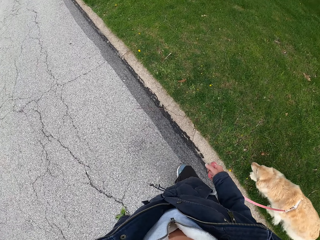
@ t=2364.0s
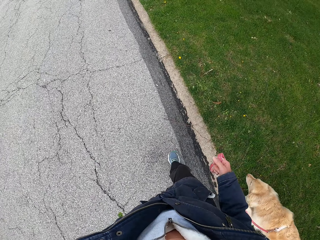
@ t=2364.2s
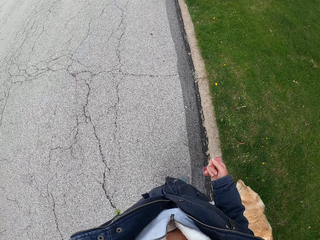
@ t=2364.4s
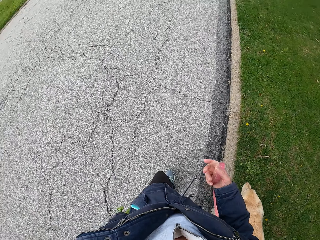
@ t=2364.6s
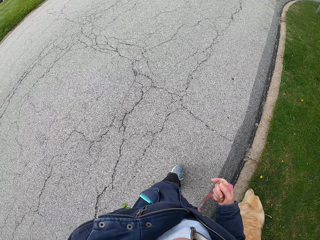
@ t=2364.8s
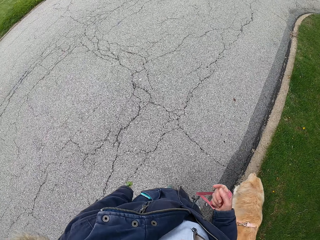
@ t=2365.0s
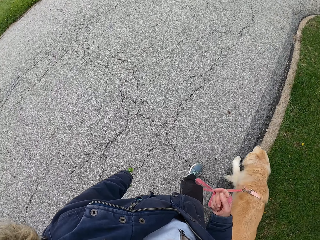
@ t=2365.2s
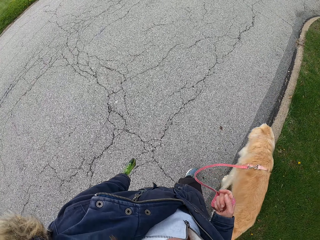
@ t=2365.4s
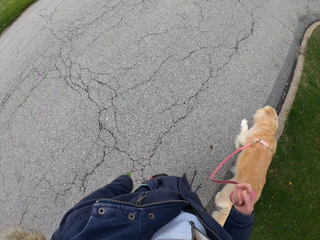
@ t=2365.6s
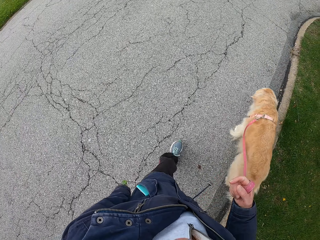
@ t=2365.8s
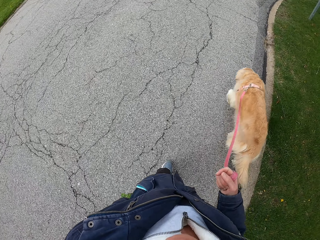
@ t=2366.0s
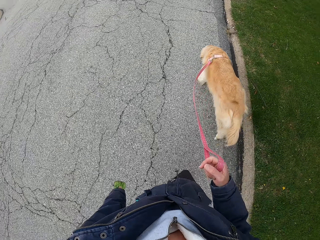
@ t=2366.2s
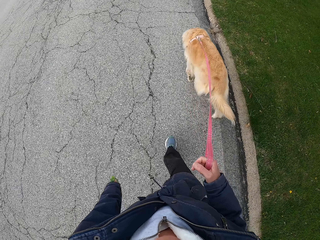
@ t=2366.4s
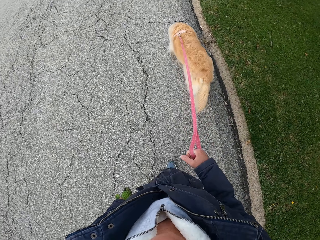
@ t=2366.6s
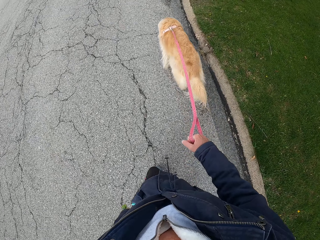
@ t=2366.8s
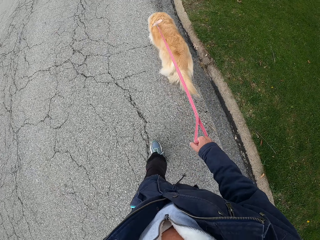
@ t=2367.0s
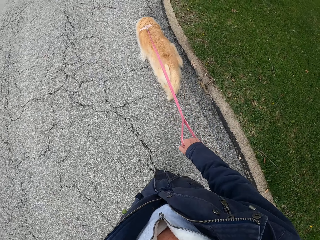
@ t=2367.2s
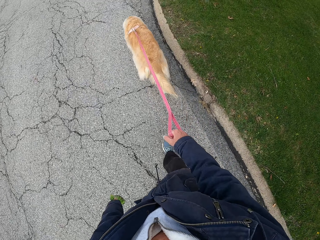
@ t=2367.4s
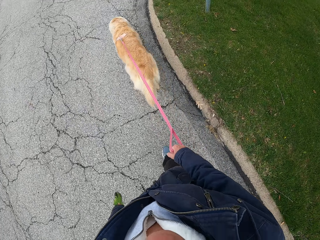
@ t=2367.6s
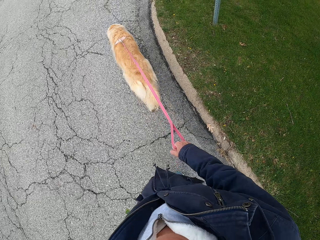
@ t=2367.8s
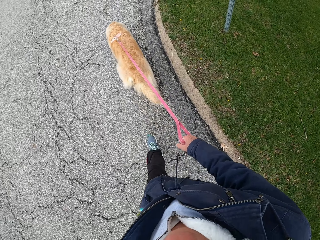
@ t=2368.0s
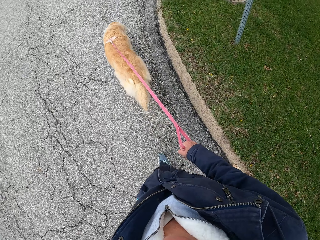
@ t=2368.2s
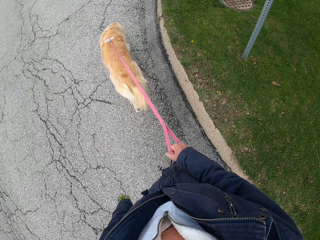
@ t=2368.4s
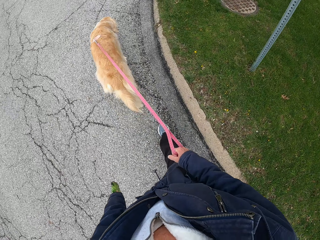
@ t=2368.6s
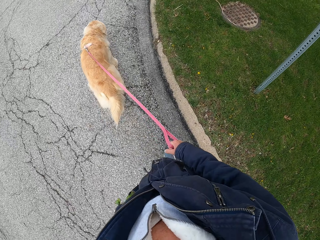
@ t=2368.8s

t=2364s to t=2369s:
The camera wearer walks around with a dog.

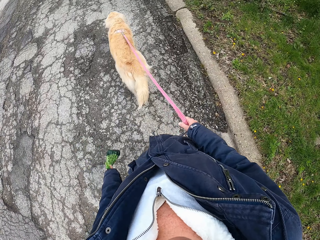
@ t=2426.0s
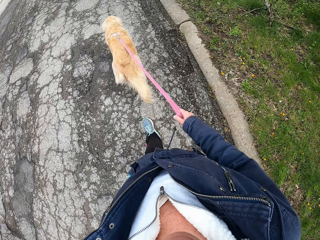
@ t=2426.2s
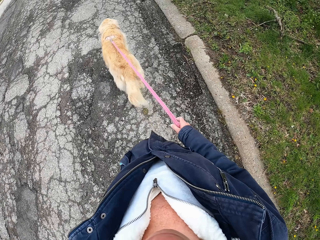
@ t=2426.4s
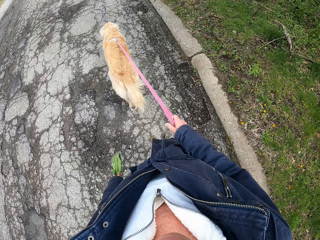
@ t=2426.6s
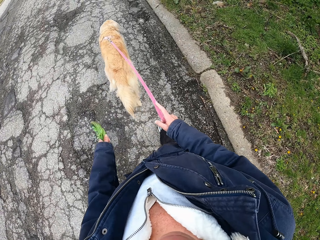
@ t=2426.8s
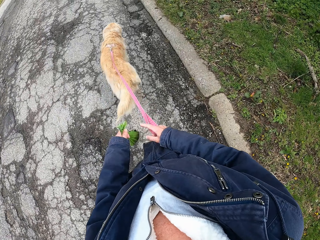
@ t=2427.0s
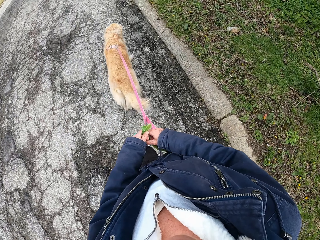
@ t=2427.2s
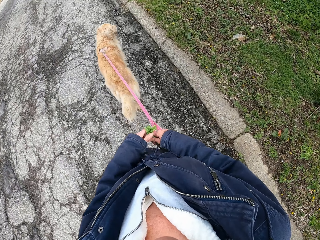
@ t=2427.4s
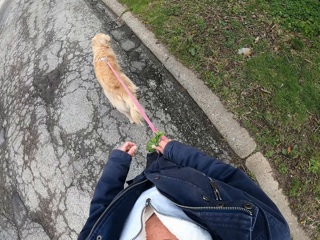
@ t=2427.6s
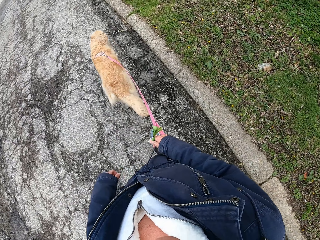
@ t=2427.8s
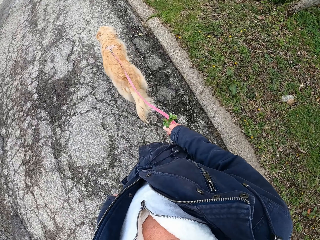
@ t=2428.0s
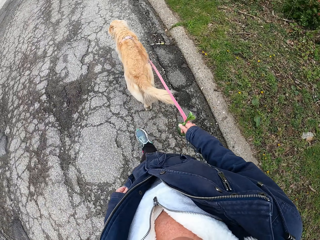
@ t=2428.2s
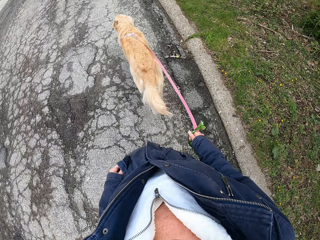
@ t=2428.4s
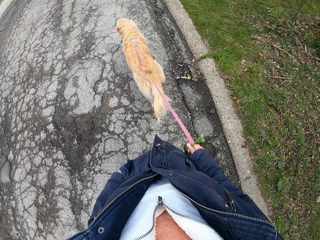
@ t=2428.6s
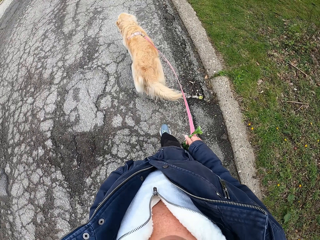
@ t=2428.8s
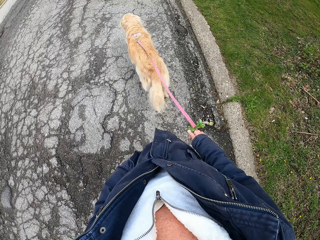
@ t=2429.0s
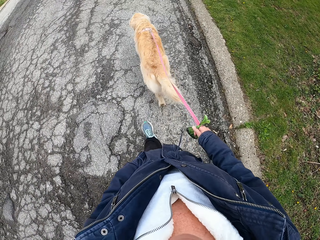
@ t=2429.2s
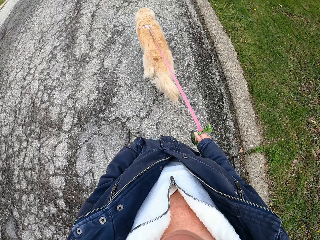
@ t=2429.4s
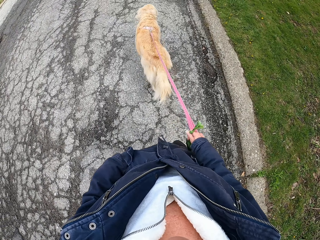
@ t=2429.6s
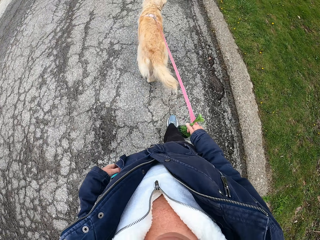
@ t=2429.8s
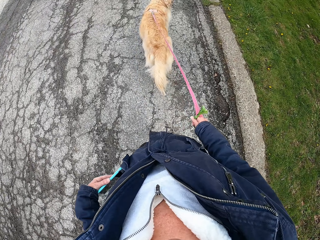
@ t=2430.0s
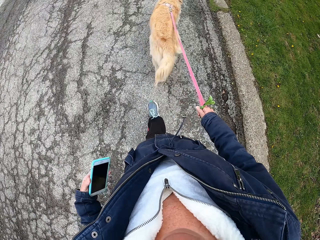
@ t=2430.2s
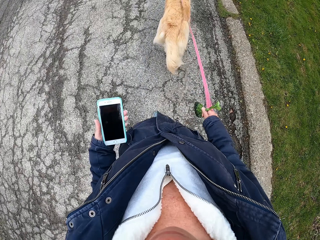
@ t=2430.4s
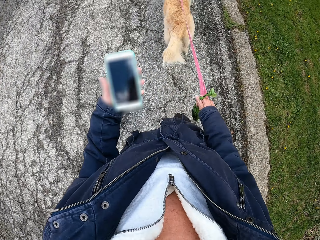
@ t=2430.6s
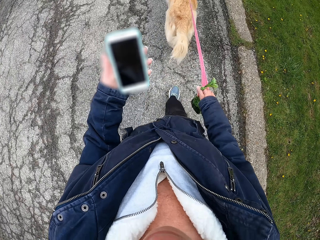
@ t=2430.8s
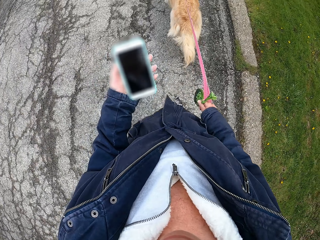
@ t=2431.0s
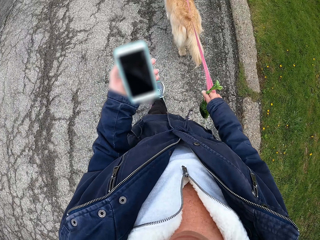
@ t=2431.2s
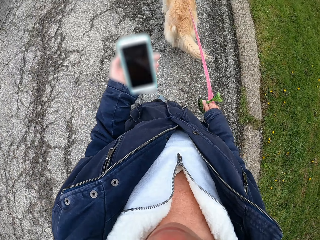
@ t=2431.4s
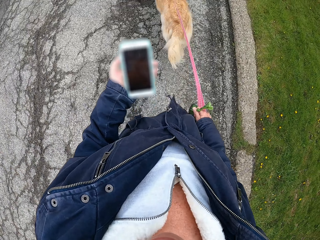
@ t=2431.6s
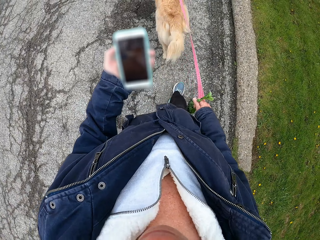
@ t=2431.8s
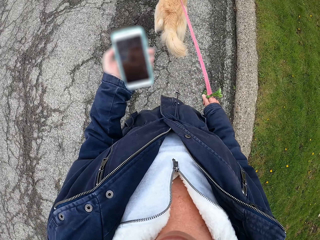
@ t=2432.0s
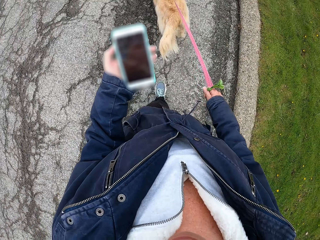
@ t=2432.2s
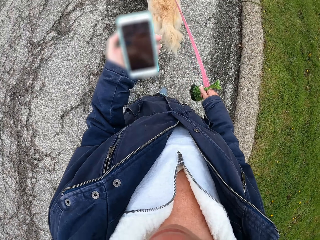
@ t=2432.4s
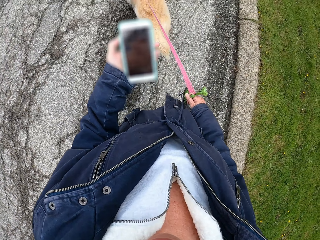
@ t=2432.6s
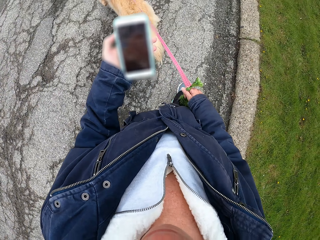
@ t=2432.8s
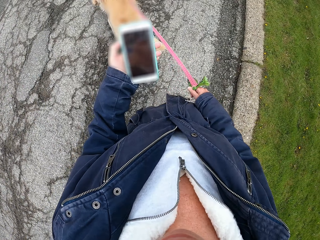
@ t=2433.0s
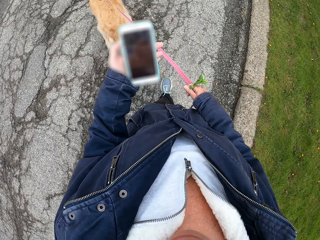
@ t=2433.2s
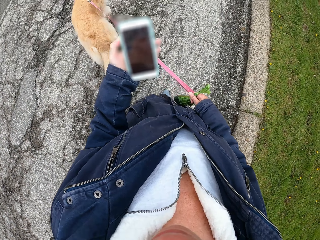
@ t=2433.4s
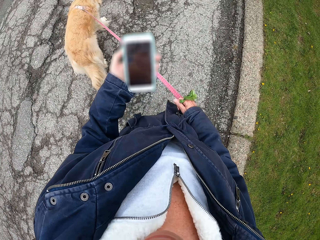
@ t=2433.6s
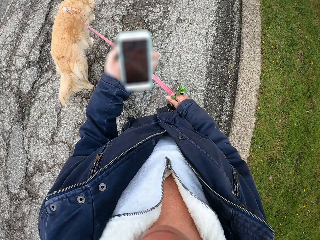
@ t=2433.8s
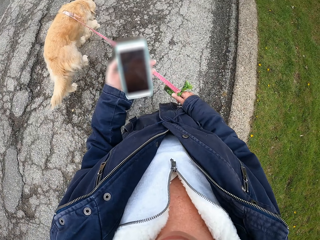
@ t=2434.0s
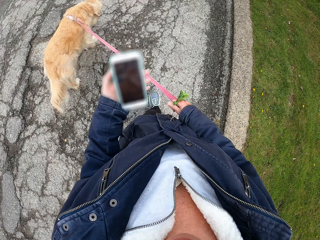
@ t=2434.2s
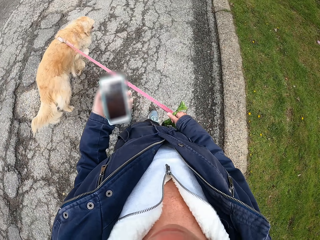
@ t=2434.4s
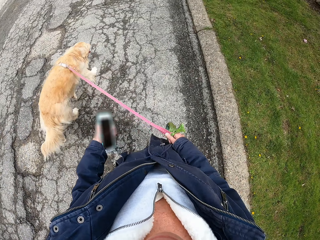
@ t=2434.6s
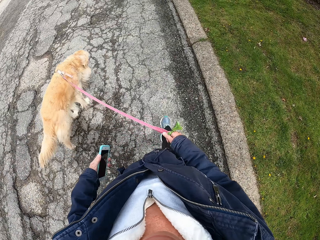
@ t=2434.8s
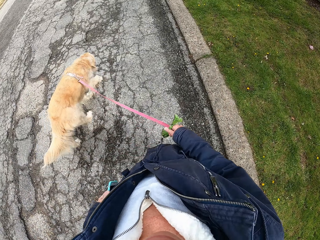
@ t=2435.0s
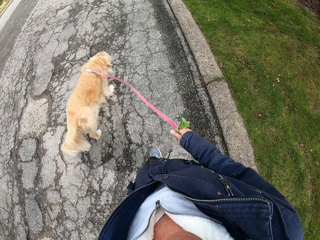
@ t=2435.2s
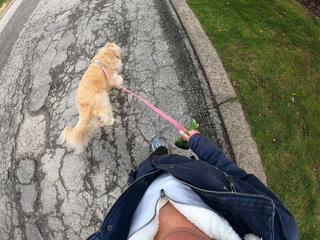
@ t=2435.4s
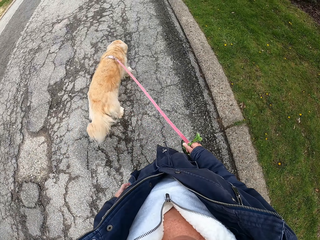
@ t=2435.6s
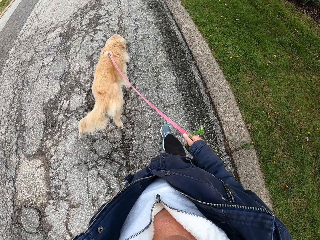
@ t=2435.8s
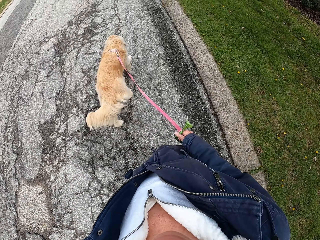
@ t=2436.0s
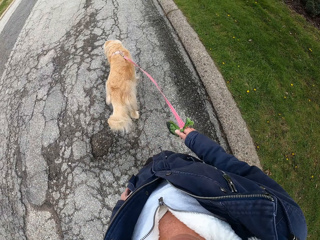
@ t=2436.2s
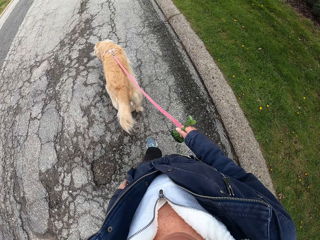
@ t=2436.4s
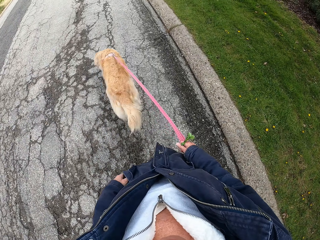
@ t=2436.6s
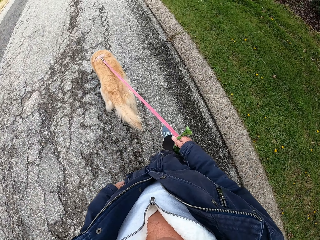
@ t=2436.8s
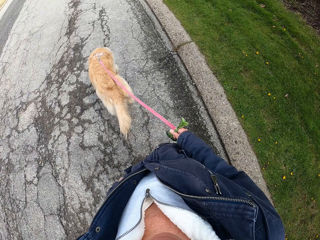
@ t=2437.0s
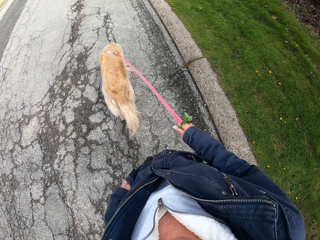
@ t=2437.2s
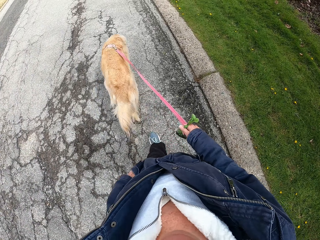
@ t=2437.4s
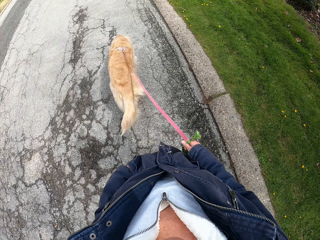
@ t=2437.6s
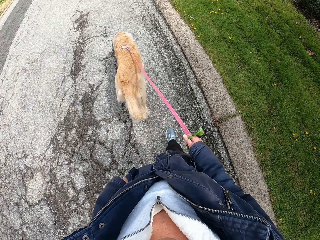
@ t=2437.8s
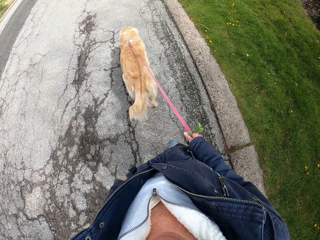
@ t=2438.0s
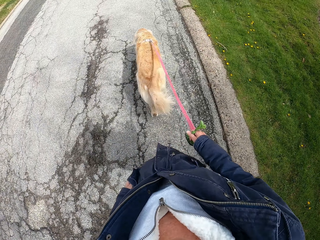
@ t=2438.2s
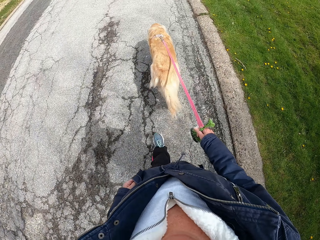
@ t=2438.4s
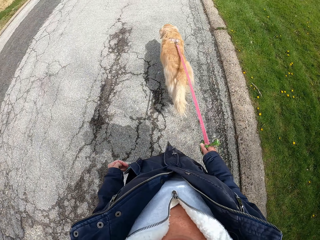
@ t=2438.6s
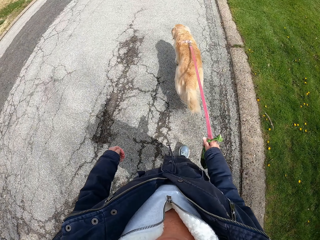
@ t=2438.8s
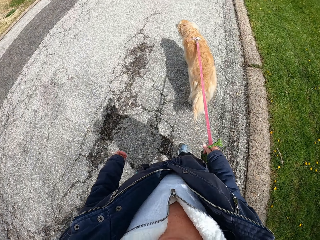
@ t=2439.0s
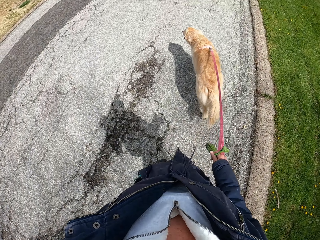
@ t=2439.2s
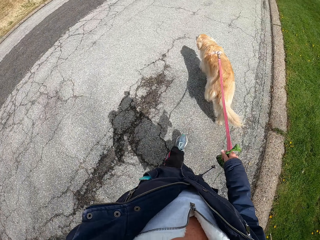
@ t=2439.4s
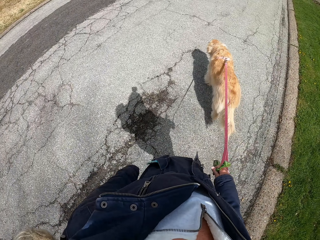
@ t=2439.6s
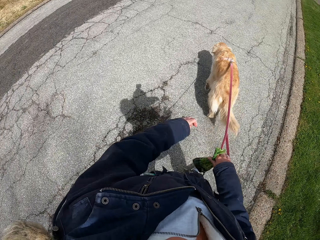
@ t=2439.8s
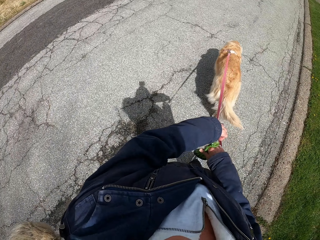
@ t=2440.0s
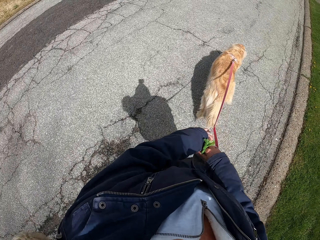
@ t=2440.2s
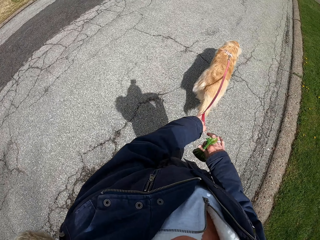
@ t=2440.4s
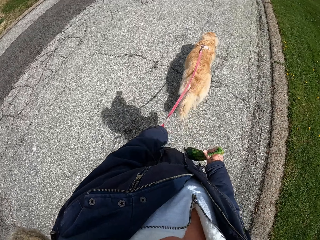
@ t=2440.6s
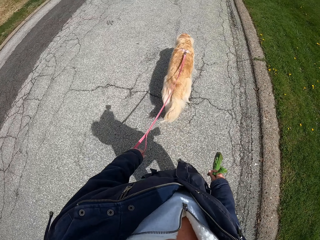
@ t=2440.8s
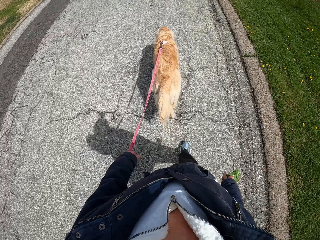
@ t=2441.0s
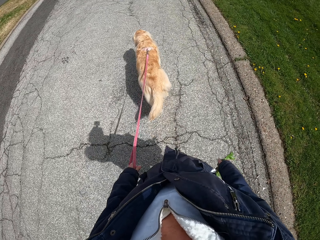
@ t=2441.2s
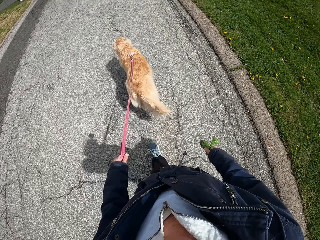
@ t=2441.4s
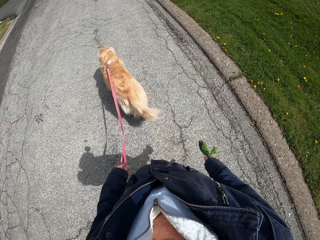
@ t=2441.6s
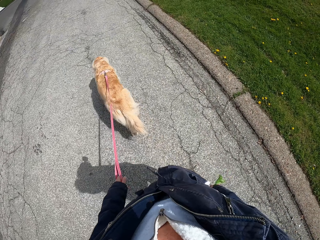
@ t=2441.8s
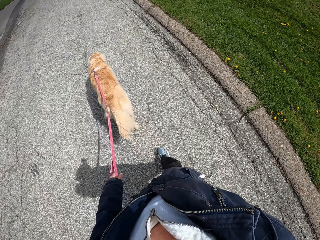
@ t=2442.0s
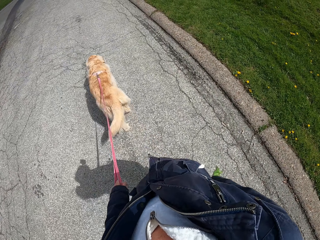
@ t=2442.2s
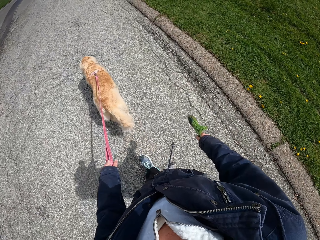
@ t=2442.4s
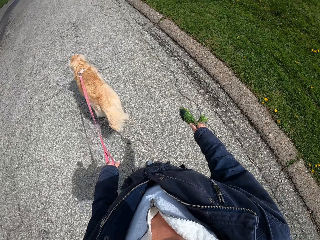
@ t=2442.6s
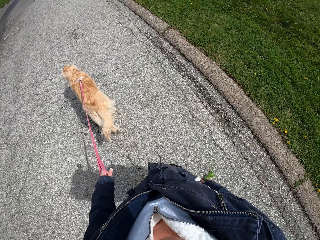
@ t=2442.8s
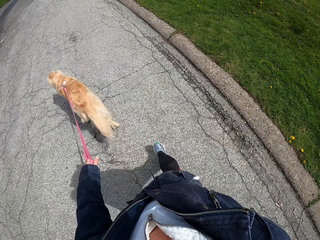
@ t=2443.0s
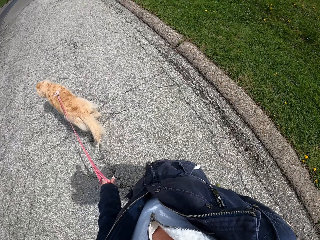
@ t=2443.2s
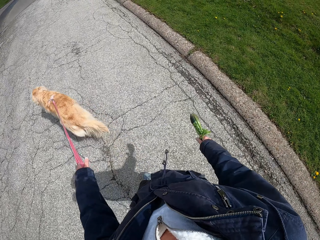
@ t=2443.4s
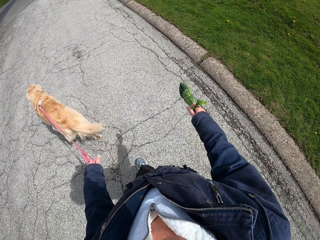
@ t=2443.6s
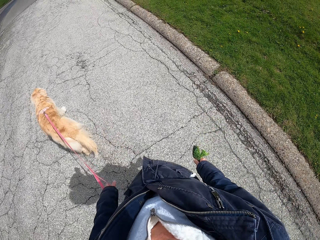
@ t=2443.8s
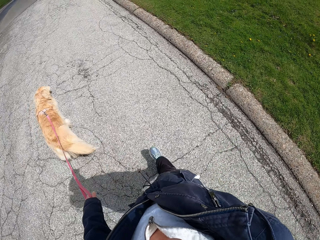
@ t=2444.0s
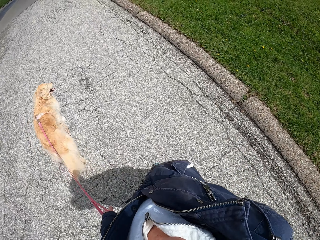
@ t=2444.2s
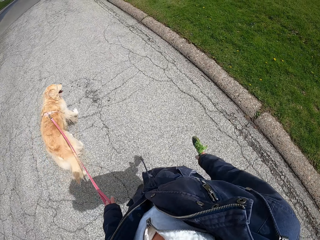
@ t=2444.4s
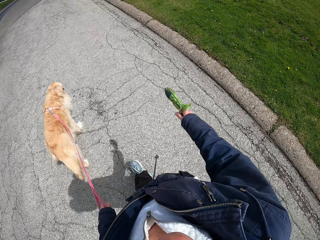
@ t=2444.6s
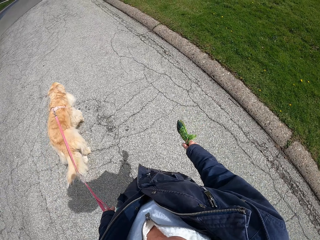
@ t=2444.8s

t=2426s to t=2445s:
The camera wearer exchanges something on hands. They pick a phone in the pocket. They walk around with a dog. They check the phone. They use the phone. They walk around with the dog. They place the phone in the pocket. They walk around with the dog. They exchange the dog belt on hands. They walk around with the dog.
